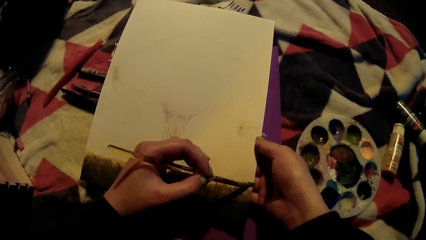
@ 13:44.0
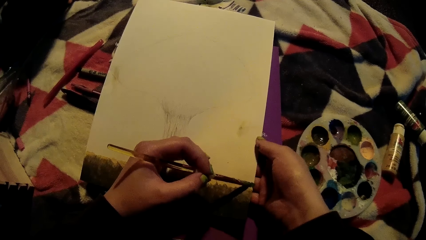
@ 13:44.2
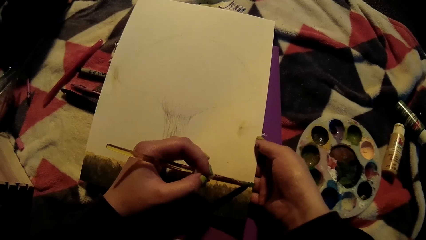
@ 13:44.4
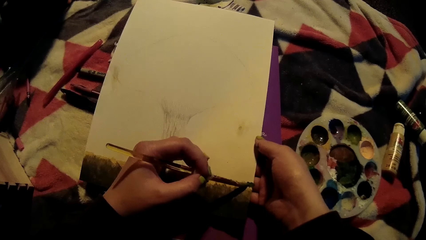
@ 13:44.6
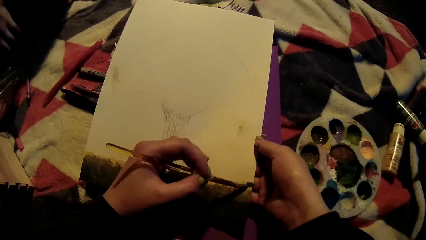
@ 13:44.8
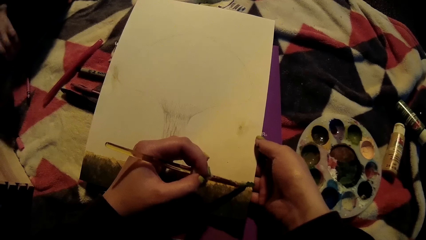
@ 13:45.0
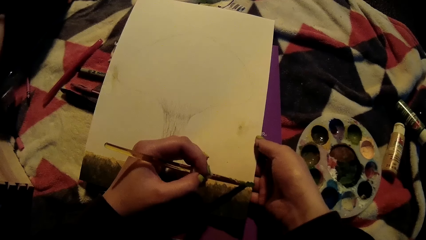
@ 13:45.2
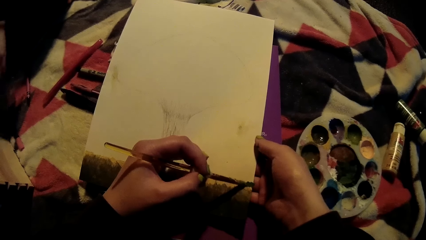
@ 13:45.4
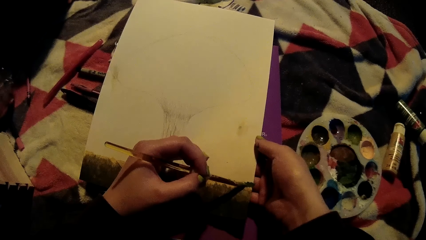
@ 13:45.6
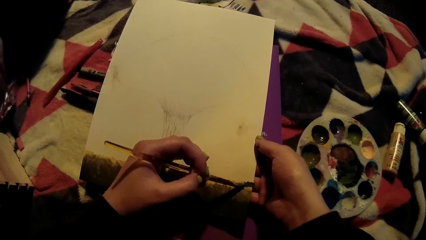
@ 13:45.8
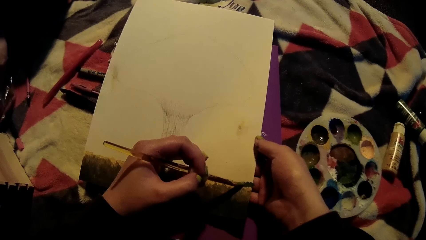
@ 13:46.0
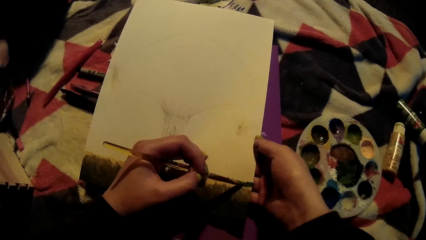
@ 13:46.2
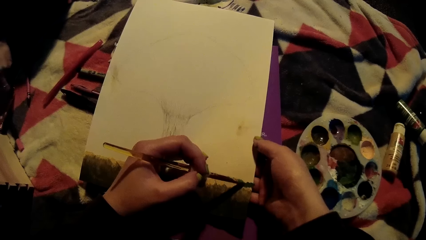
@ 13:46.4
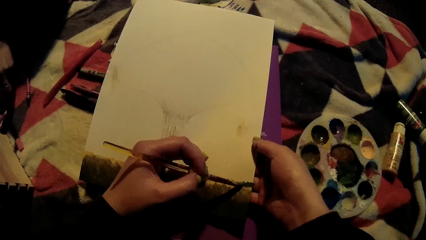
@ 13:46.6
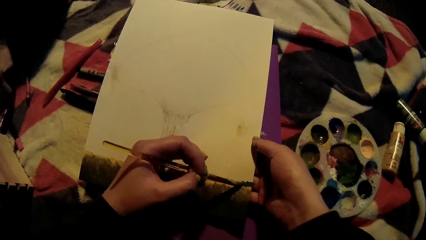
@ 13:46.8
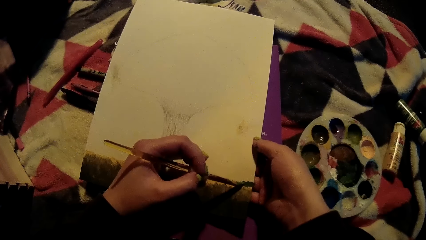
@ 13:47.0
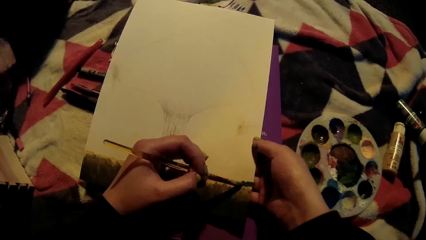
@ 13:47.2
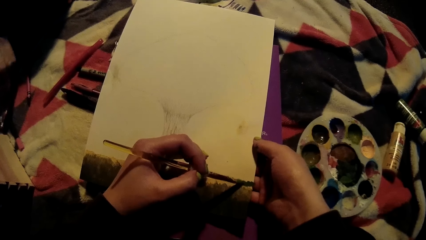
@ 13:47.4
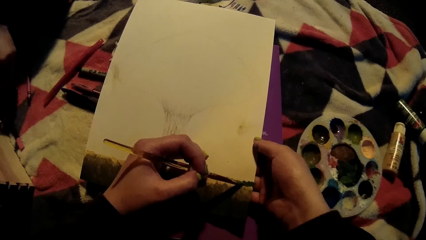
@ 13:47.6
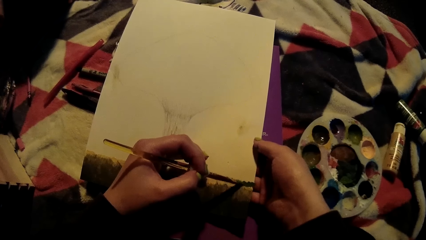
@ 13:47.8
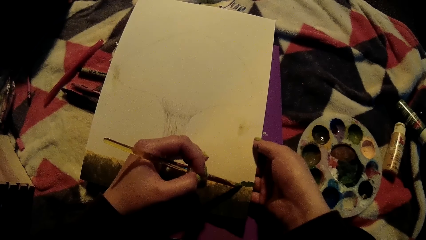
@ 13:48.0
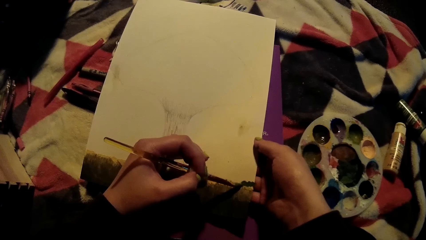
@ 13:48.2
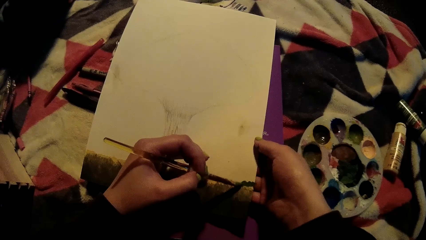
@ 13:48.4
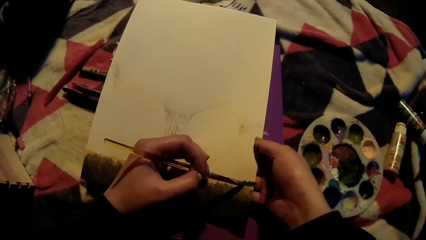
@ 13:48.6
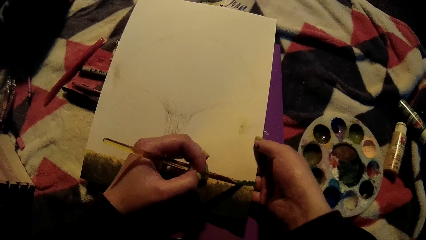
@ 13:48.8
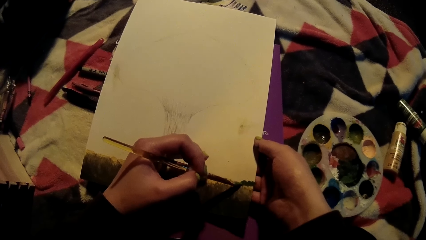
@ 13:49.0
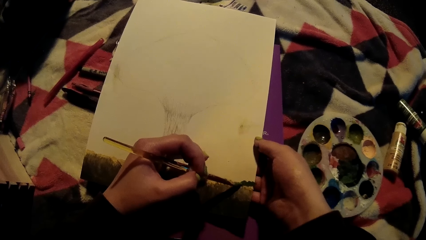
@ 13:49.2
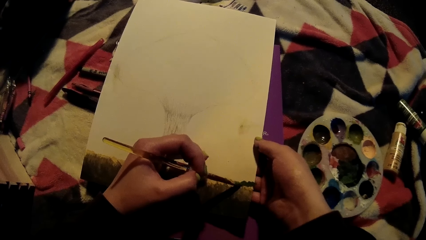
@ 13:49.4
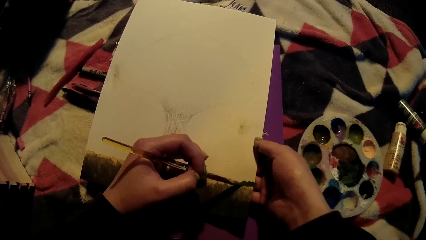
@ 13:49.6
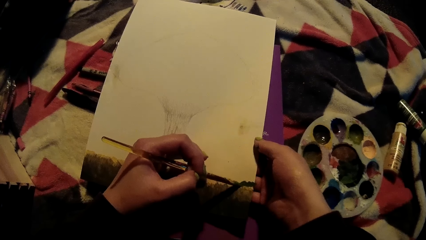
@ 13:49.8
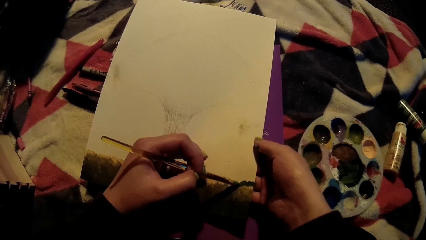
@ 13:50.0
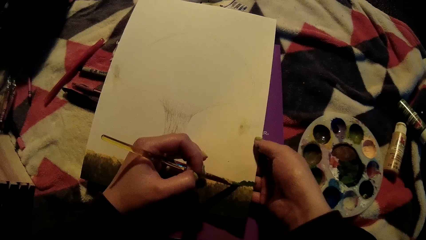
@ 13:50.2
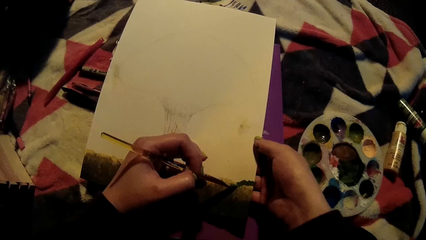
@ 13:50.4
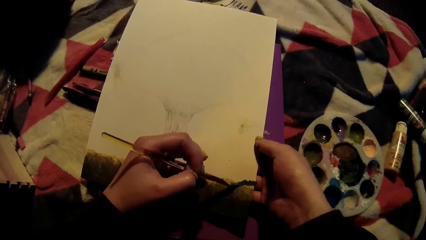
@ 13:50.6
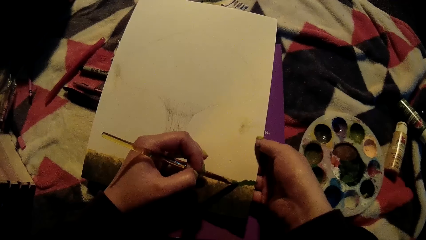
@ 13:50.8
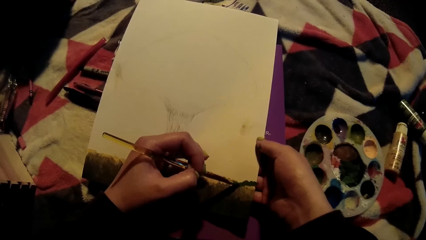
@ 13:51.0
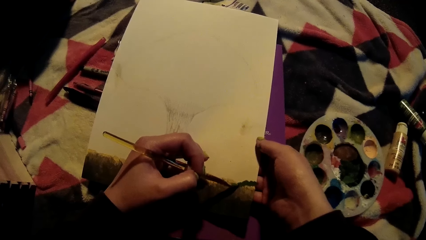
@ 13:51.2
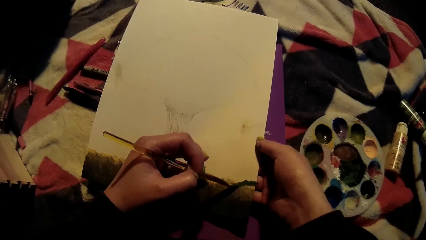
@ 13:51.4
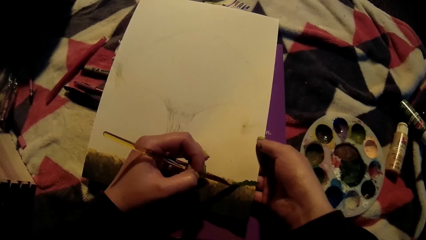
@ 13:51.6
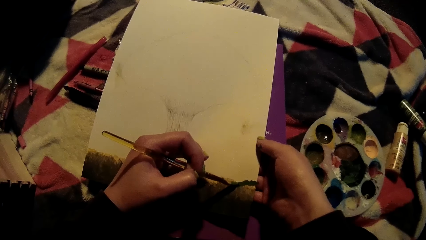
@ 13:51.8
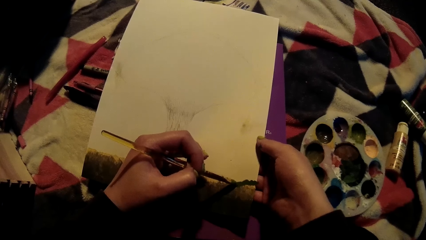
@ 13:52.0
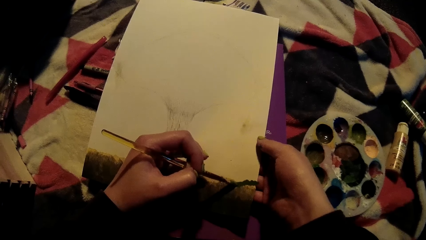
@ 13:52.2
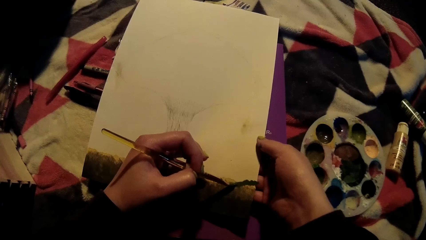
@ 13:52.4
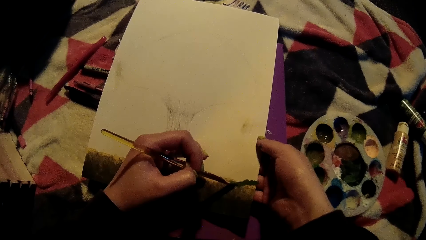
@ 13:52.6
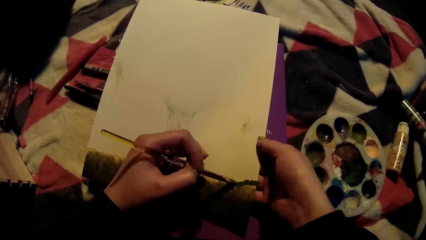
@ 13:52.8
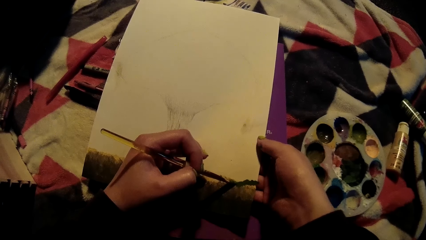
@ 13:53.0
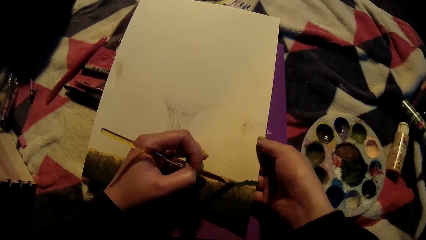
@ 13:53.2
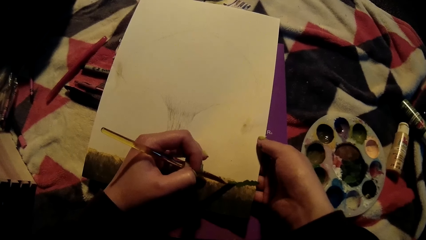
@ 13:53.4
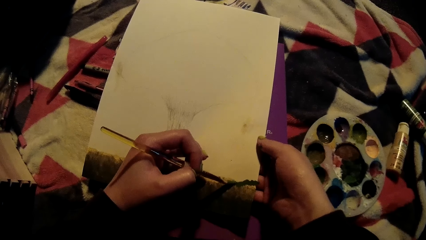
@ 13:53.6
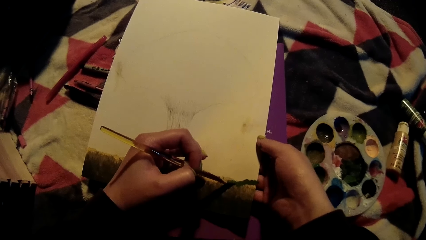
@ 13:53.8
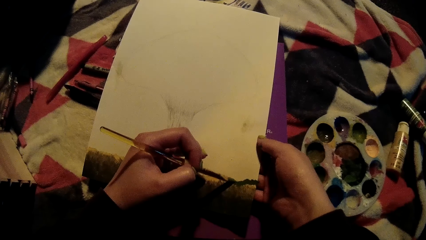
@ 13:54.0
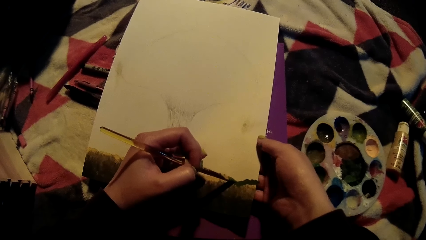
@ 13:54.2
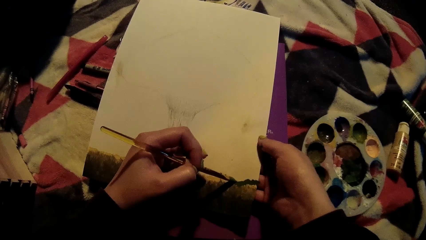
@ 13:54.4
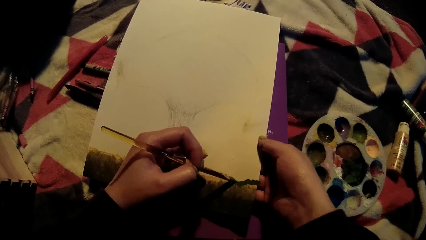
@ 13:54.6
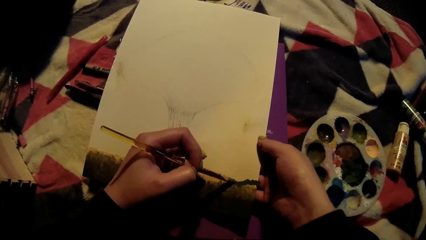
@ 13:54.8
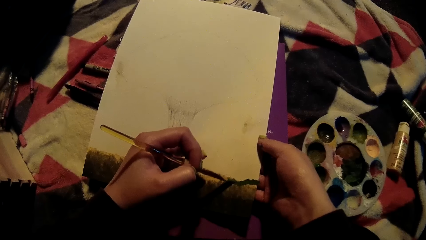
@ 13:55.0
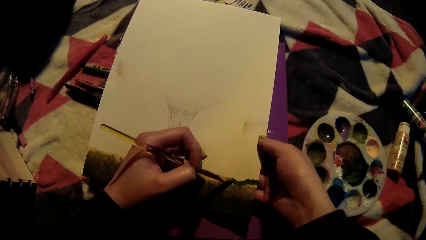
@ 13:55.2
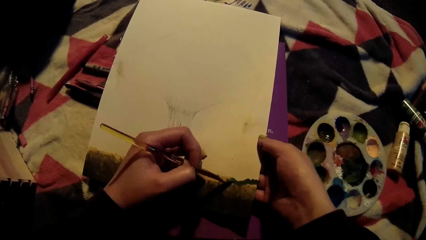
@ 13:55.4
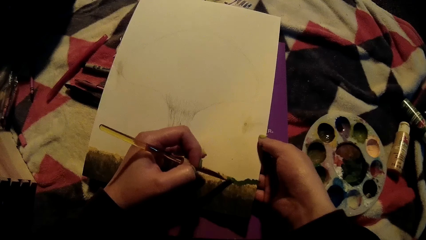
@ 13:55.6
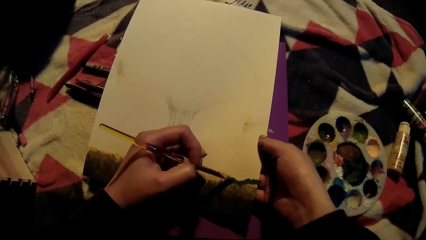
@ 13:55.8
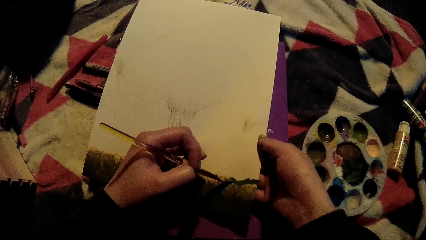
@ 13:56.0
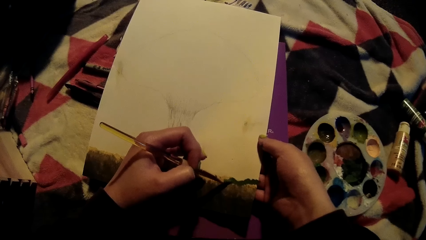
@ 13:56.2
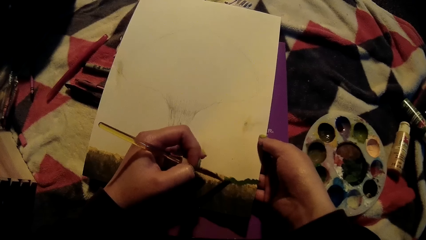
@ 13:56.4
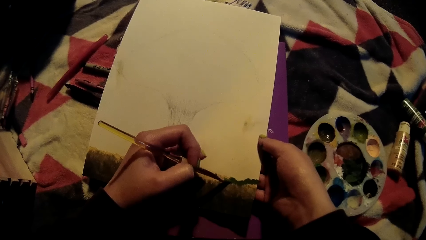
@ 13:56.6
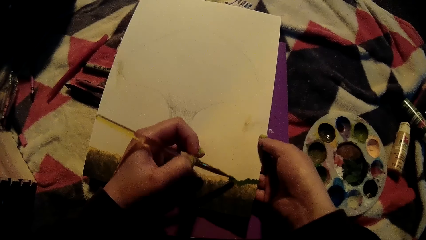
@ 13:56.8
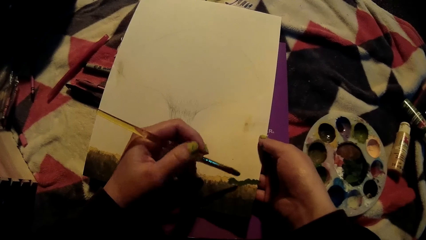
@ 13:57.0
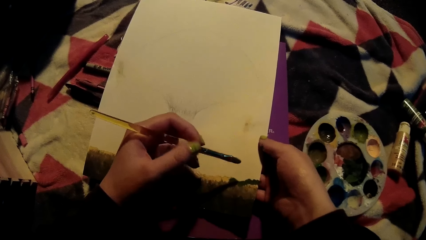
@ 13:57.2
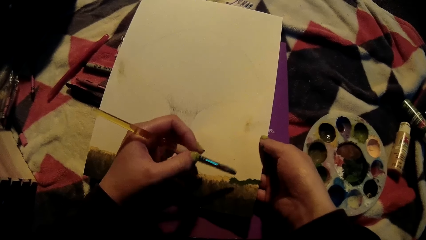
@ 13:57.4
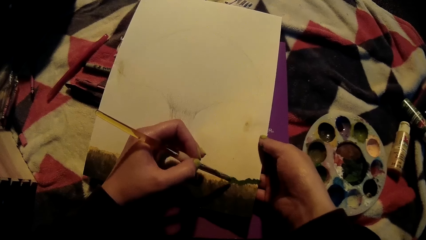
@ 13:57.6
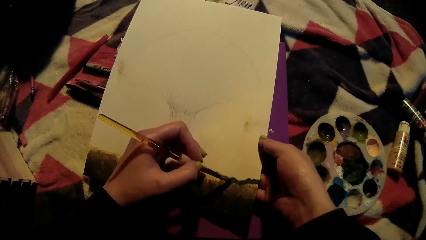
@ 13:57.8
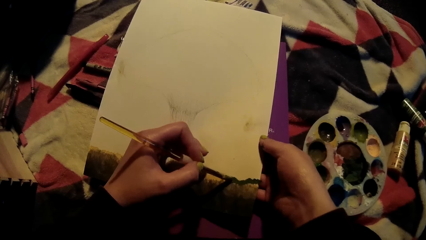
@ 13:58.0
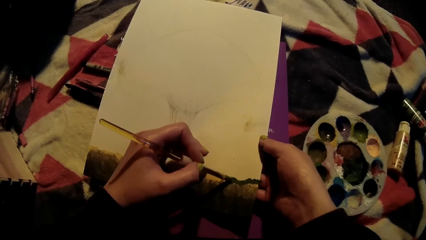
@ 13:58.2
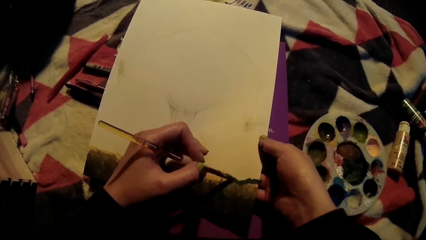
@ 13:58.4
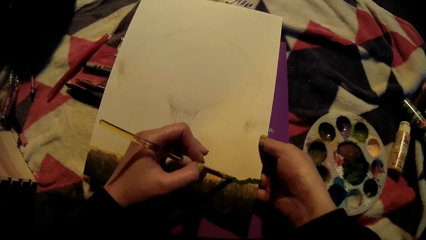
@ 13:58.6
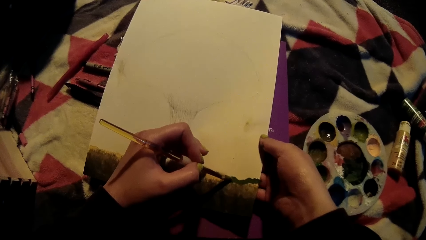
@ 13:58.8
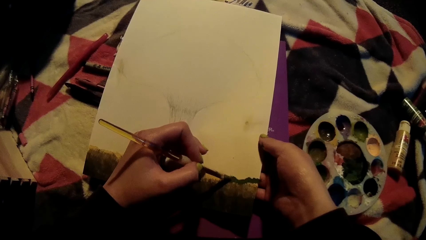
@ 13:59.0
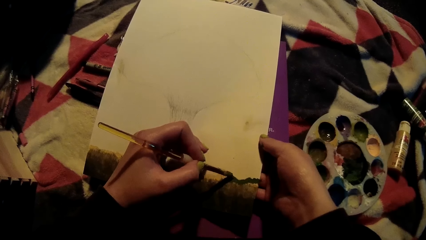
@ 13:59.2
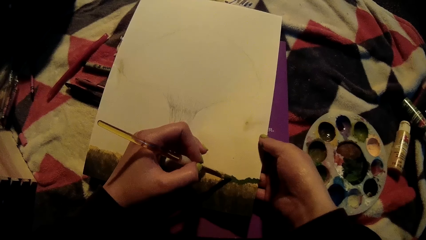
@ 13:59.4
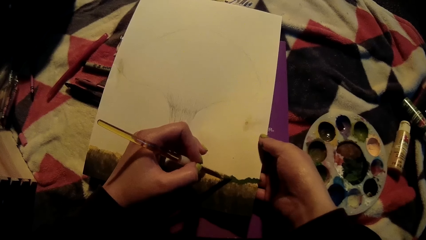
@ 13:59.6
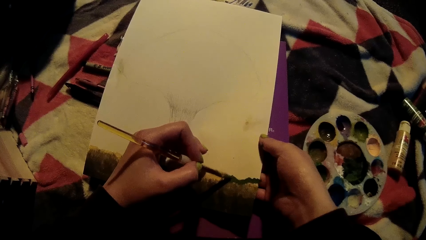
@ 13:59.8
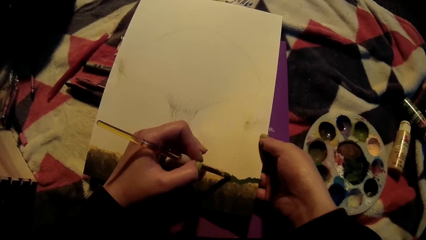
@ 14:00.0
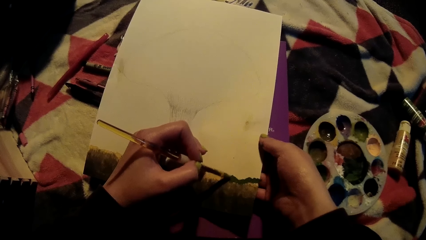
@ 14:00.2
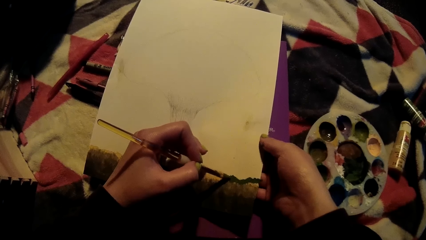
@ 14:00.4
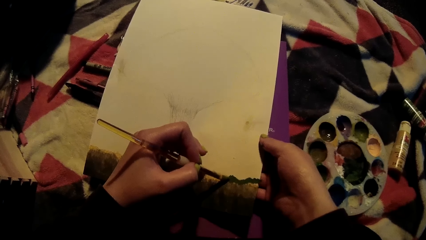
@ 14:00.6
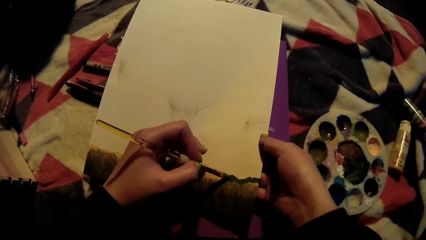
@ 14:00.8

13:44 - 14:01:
The man picks up a thin paint brush from a silver pack with his right hand. The camera wearer lifts a hand. They paint.
